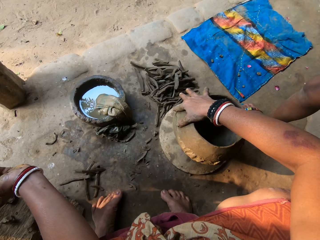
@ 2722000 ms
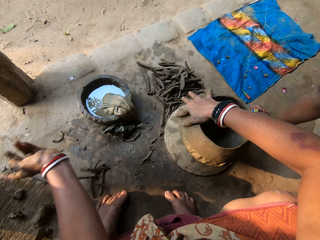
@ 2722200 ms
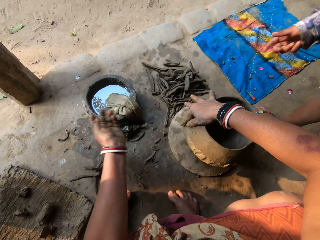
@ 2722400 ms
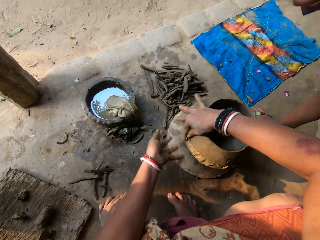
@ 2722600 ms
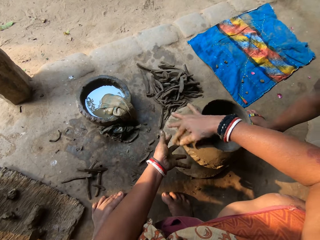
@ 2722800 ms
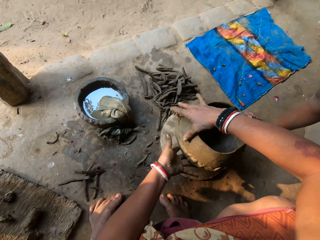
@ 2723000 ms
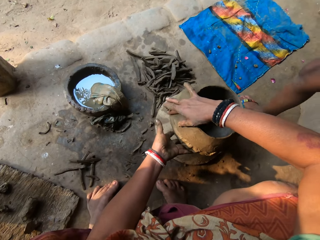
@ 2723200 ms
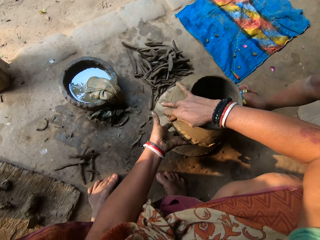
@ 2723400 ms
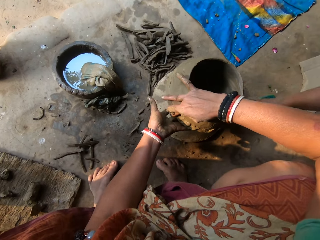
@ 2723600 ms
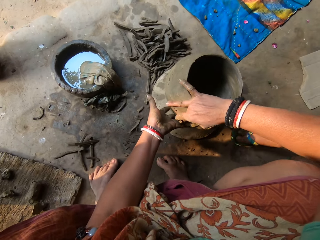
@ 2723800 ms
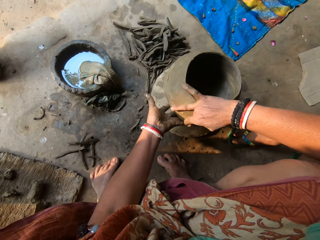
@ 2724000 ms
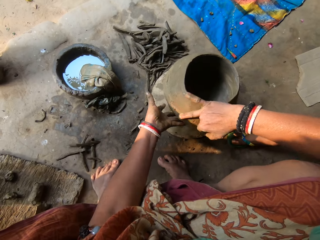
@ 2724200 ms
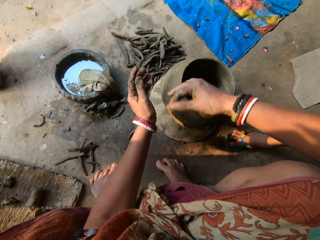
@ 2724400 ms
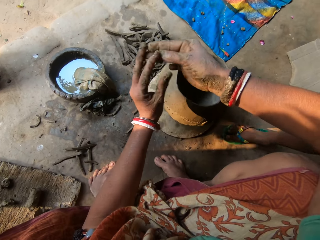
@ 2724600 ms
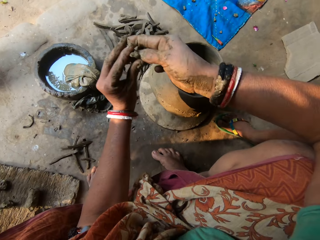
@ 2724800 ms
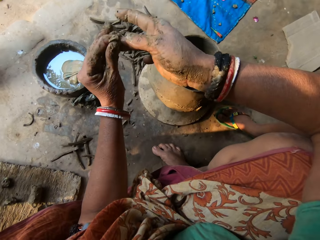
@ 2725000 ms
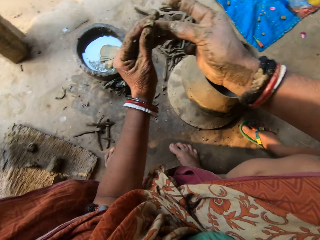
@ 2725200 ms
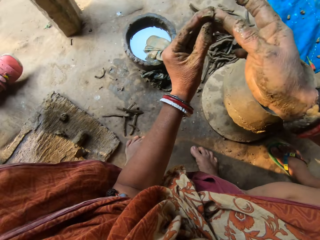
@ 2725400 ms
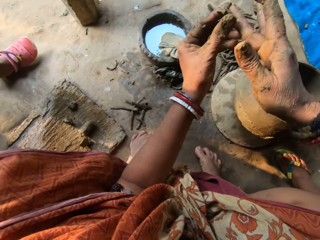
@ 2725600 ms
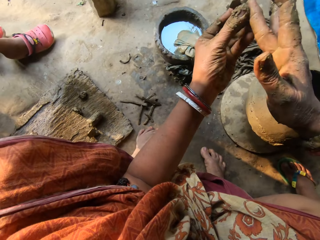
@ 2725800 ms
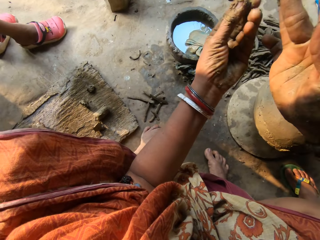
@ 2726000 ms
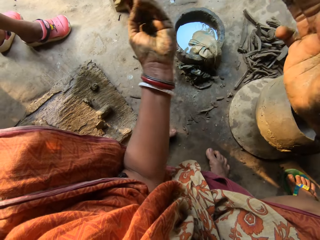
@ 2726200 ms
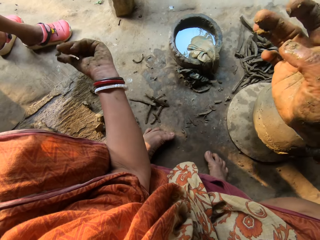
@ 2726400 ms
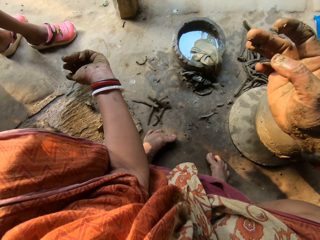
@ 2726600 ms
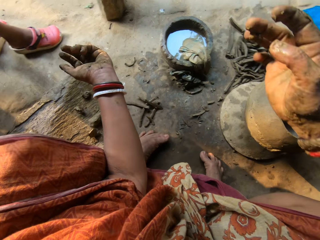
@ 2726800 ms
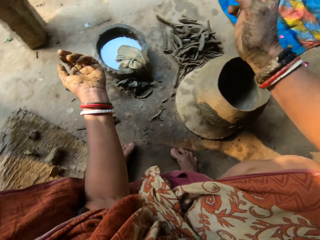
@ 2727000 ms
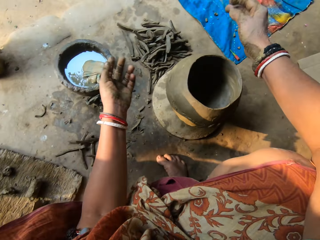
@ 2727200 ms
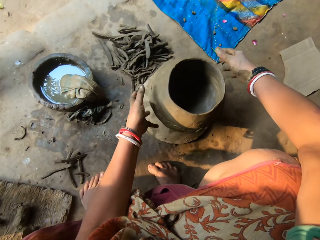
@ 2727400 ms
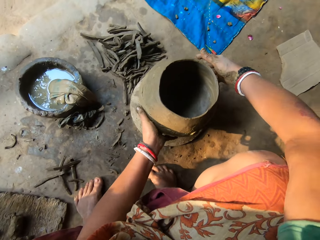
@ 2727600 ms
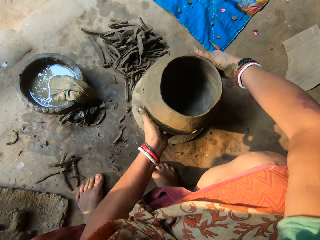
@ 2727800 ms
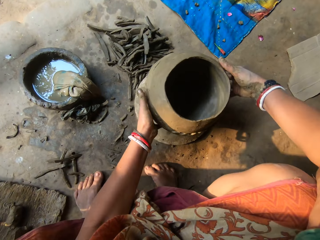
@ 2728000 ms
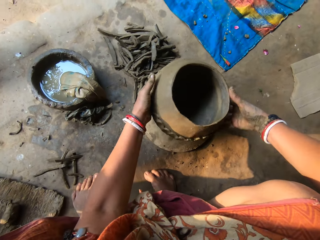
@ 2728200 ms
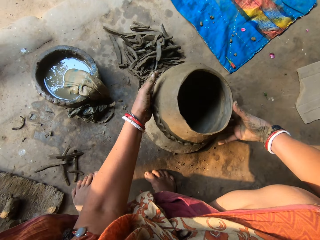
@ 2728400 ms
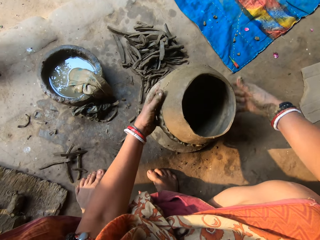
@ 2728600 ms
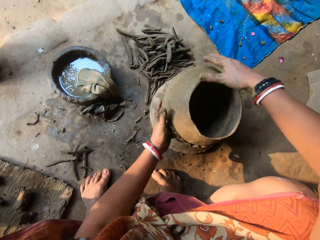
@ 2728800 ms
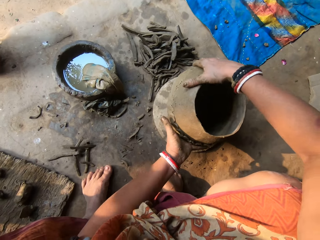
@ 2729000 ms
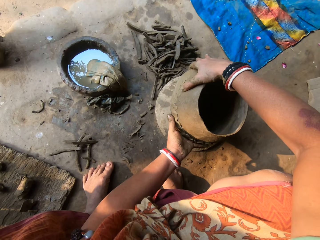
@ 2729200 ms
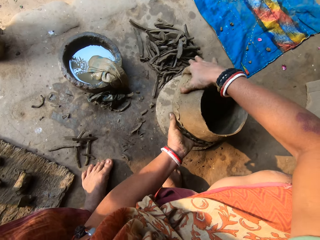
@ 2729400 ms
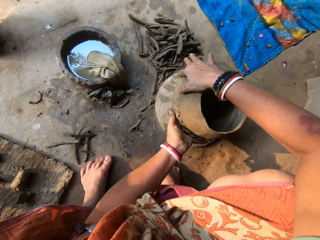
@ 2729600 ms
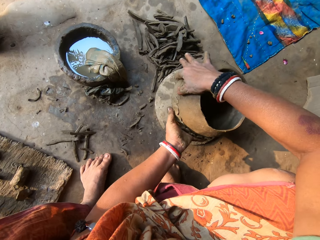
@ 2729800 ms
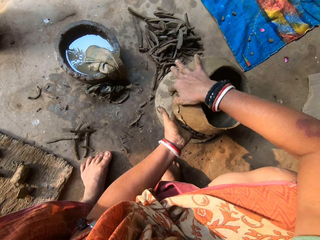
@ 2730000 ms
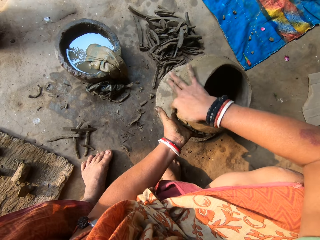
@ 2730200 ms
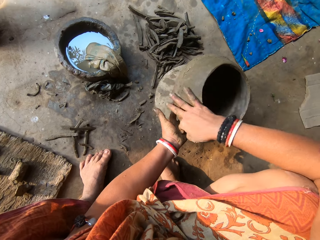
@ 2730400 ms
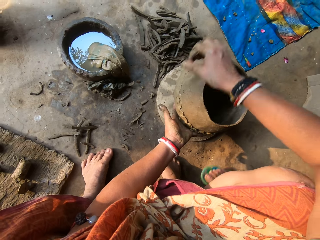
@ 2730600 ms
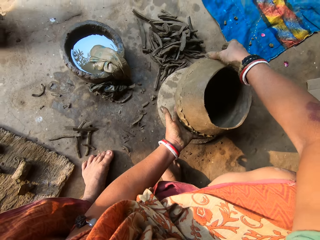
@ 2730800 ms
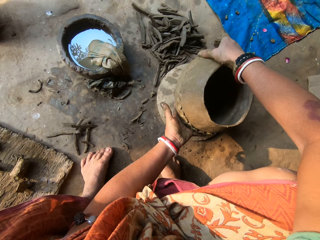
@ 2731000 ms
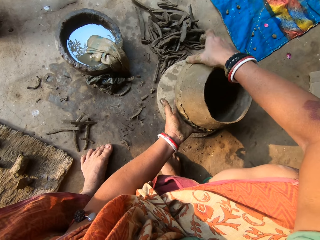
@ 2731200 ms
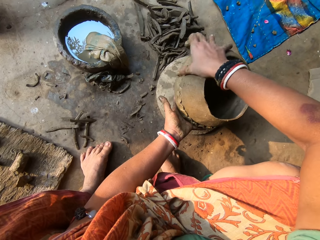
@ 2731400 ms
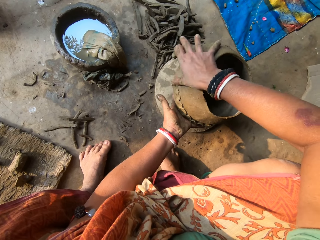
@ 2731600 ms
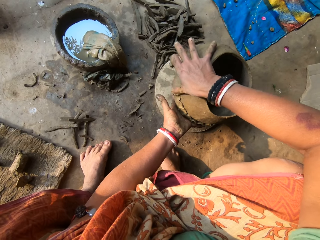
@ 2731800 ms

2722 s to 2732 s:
The camera wearer drops the clay on the board. She removes excess clay in the clay pot. She picks up the clay with the left hand. She takes off dirt from her right hand with her left hand. She places the dirt on the floor with her left hand. She rotates the clay pot. She adjusts the pot with both hands. She removes excess clay in the clay pot. She smoothens the pot with her right hand.

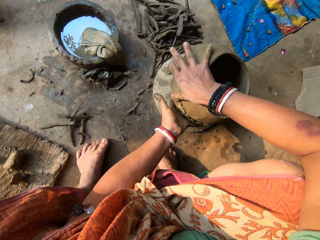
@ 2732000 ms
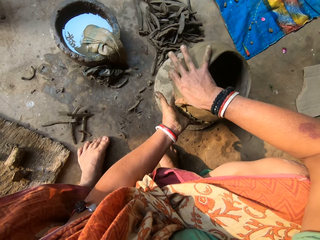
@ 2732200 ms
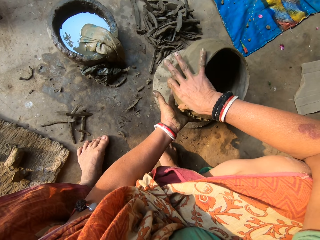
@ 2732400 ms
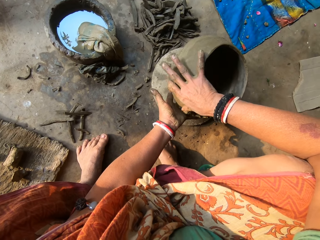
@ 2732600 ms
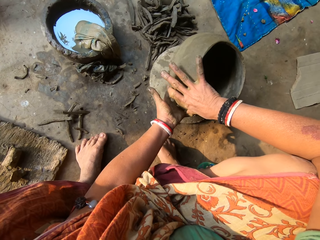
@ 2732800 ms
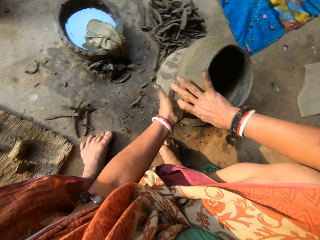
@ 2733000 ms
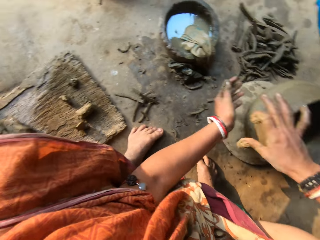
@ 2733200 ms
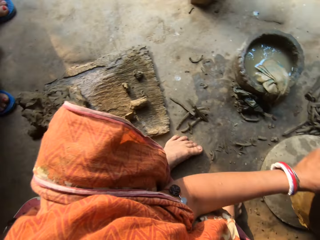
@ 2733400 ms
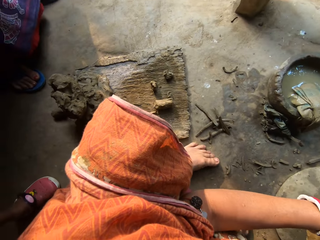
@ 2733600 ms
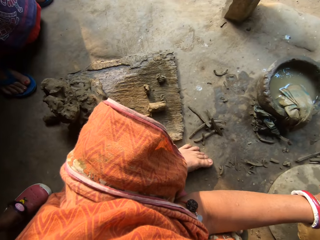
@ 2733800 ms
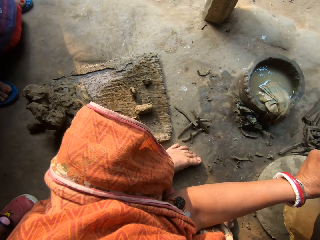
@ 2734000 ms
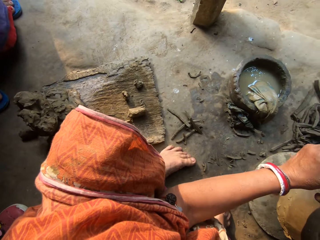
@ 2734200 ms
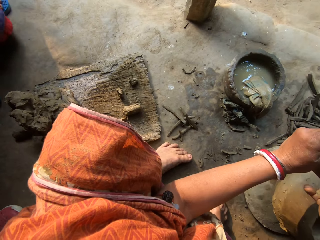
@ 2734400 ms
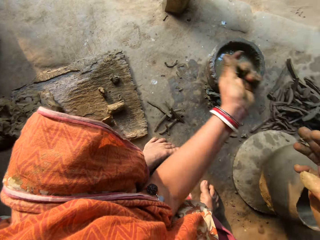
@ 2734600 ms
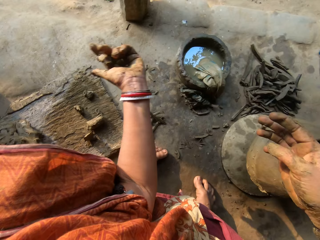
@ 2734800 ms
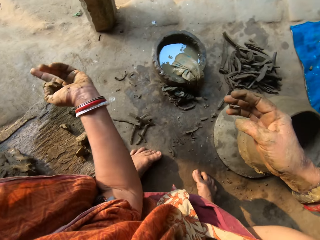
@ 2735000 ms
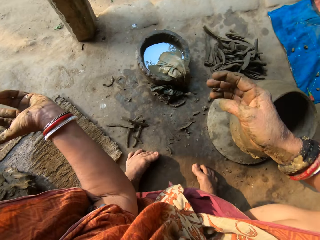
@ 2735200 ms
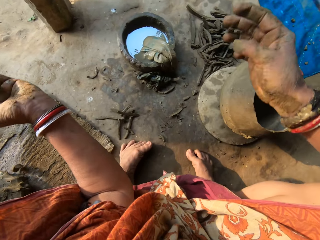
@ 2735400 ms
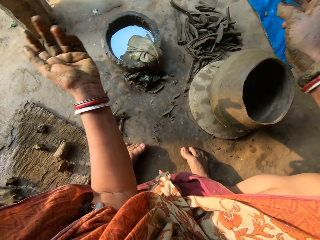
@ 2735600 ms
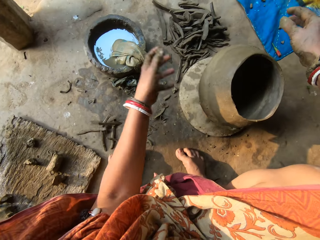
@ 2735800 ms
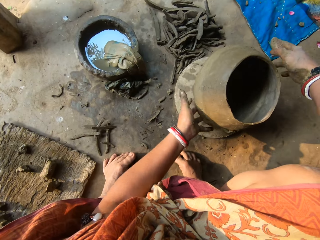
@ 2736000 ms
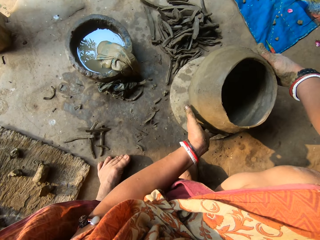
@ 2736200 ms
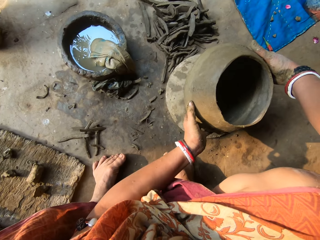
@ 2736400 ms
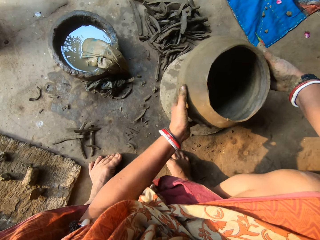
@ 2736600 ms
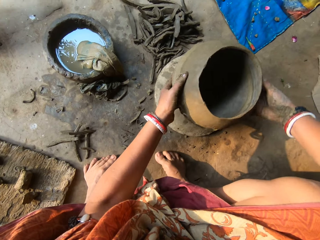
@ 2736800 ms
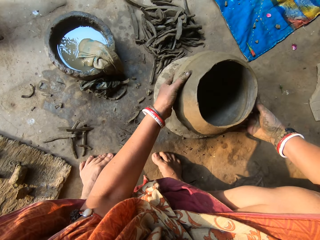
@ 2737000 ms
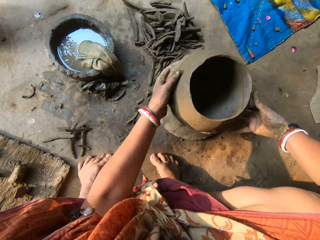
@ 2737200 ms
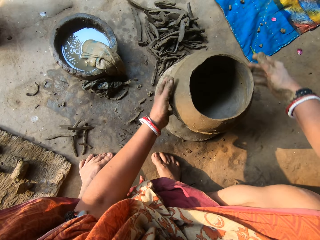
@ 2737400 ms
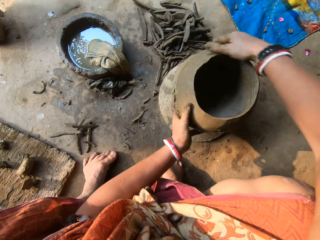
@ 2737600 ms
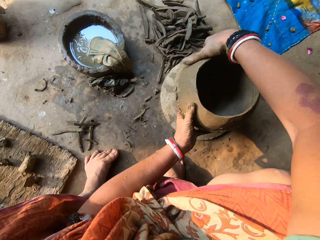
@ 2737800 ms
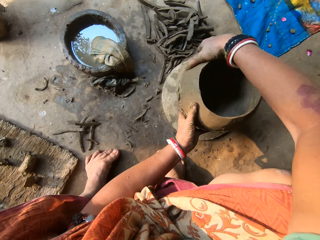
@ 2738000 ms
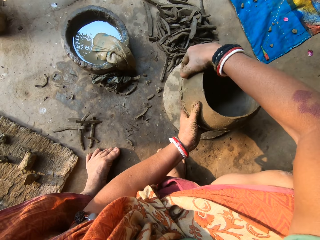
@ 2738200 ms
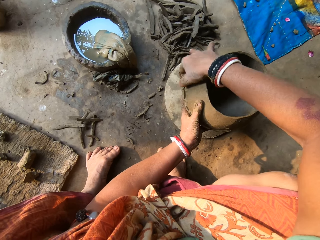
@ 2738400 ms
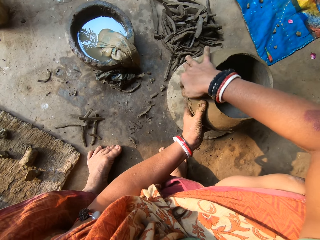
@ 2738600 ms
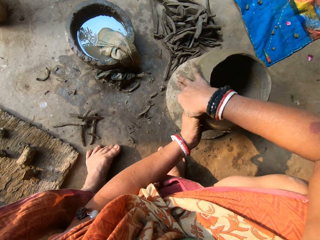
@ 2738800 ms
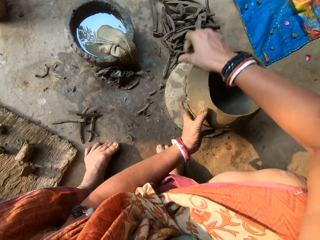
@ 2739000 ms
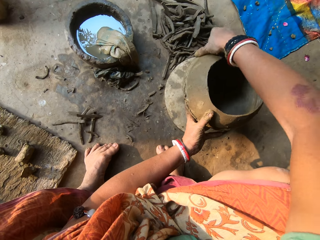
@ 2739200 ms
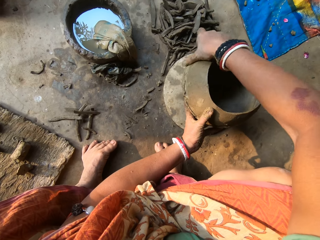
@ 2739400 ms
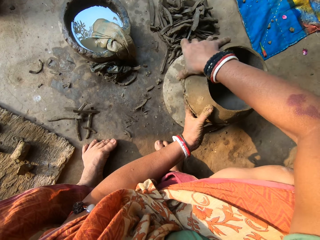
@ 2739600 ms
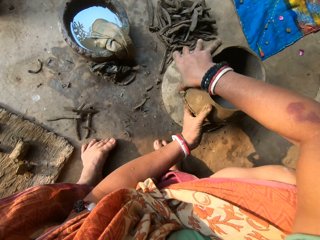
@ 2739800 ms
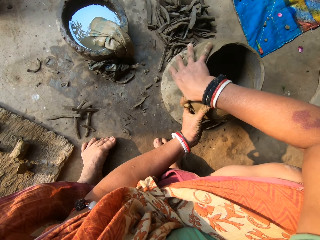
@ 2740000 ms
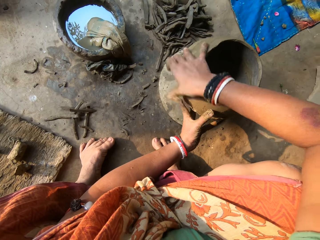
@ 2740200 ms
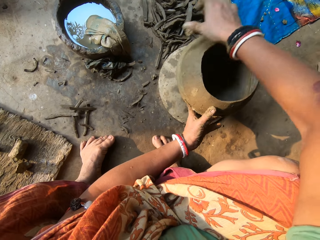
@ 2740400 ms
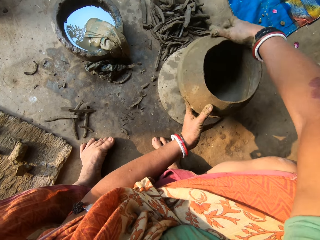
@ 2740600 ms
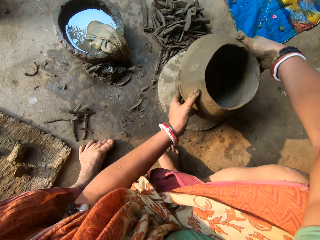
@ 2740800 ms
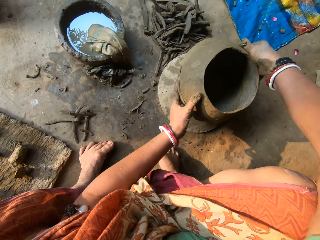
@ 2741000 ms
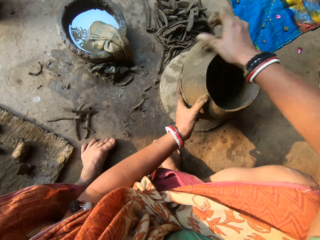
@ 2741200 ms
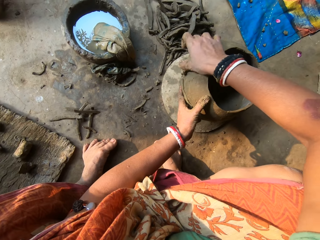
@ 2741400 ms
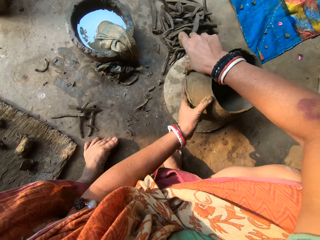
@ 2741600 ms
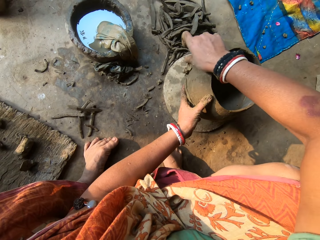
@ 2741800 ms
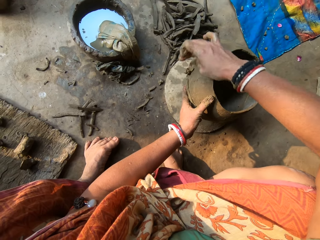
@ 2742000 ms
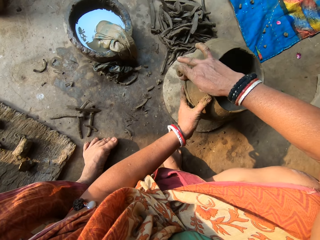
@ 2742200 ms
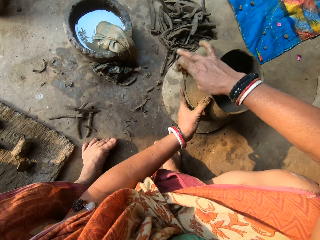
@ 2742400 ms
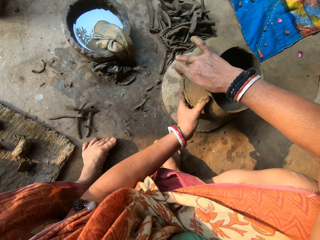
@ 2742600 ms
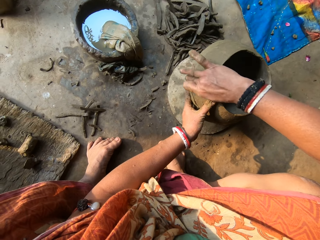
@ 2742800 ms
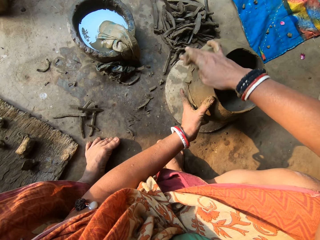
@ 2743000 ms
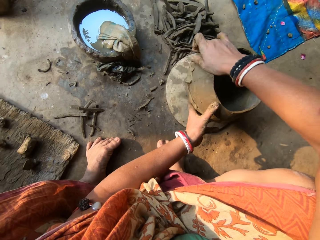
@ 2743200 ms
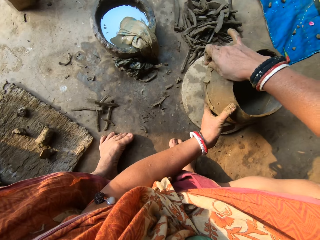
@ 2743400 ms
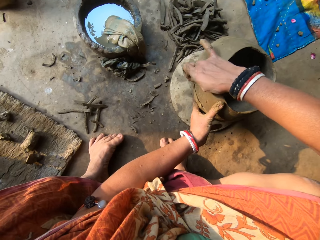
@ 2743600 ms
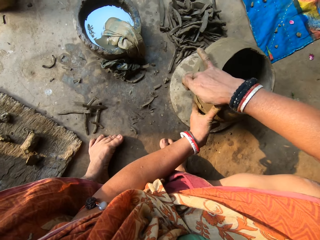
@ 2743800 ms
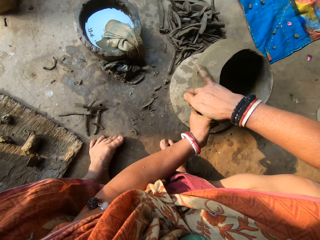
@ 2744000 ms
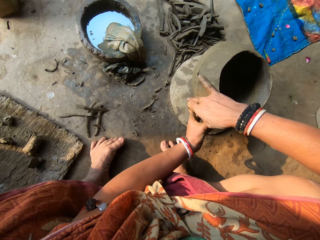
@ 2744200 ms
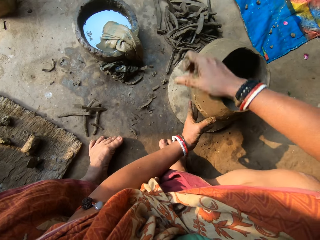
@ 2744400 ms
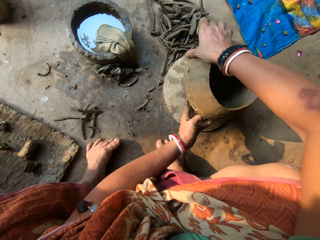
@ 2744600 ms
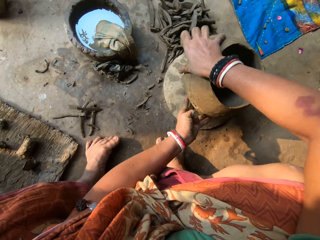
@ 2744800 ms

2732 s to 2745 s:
The camera wearer interacts with a woman. They turn around. A person stands near another person. The camera wearer drops the clay on the board. They rotate the clay pot. They remove excess clay in the clay pot. They rotate the clay pot. They stick the clay pot. They spread the clay.
